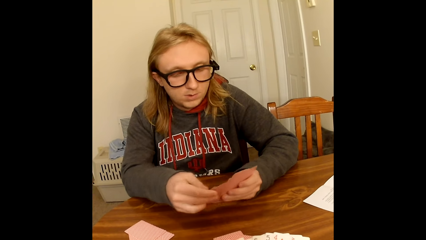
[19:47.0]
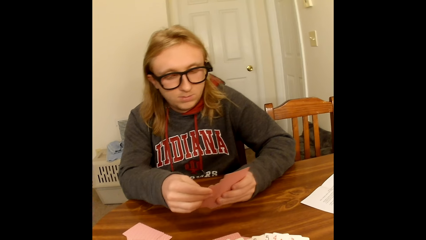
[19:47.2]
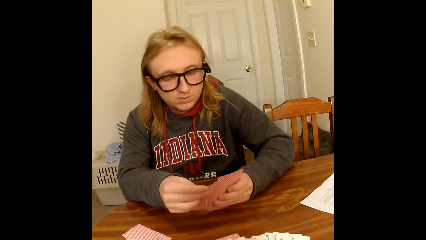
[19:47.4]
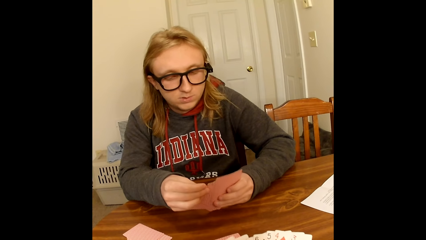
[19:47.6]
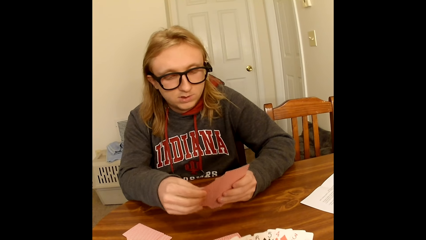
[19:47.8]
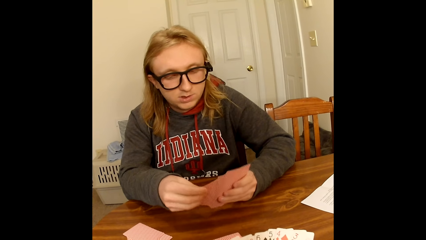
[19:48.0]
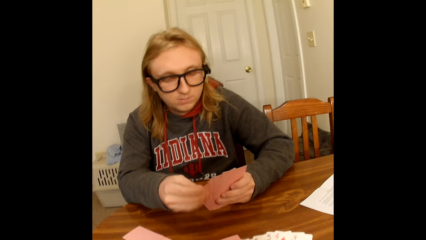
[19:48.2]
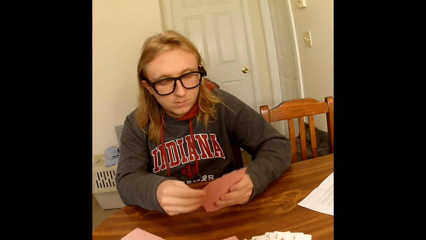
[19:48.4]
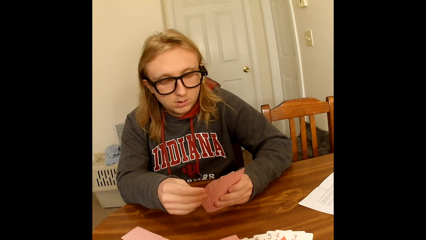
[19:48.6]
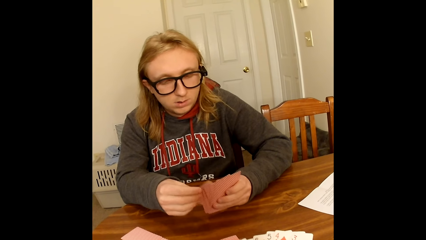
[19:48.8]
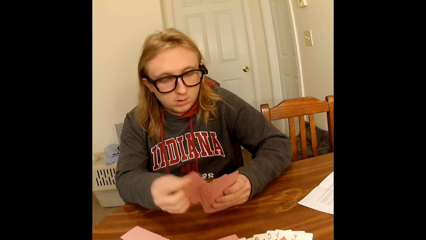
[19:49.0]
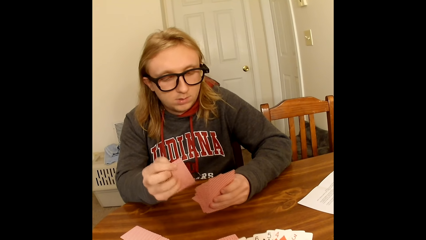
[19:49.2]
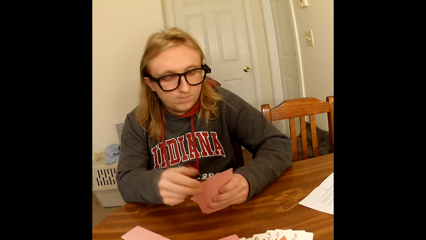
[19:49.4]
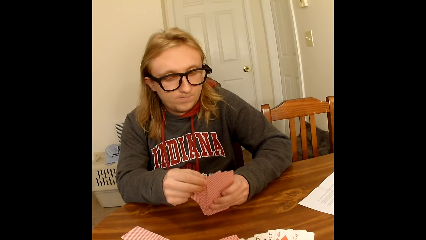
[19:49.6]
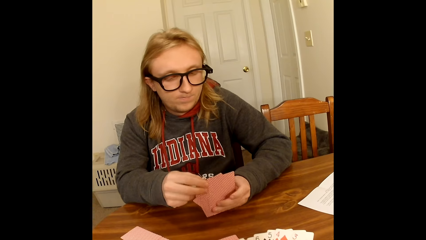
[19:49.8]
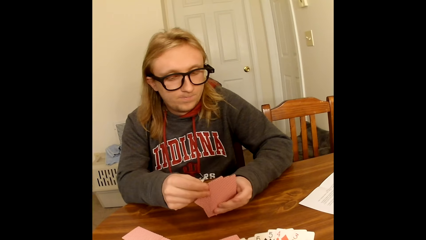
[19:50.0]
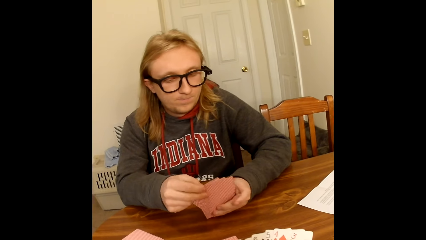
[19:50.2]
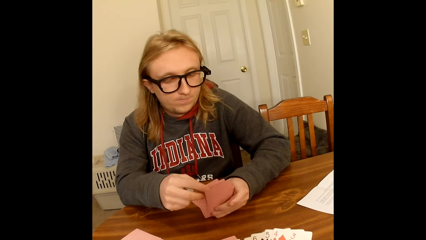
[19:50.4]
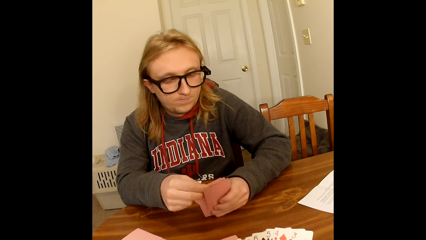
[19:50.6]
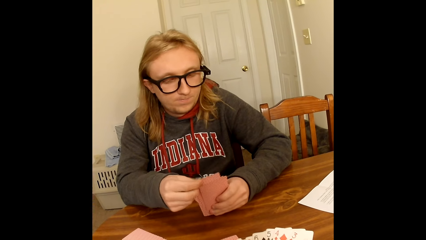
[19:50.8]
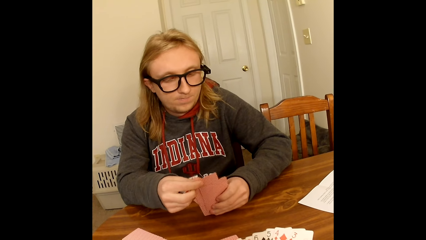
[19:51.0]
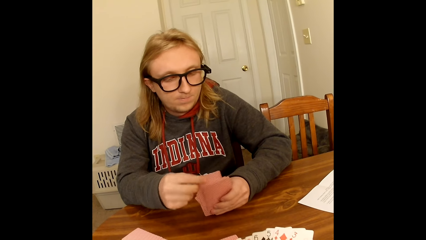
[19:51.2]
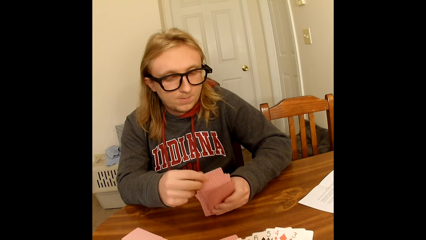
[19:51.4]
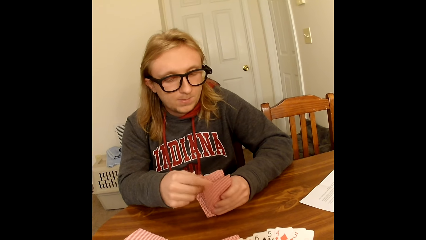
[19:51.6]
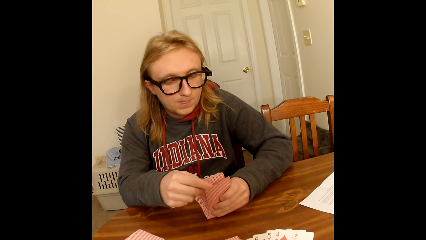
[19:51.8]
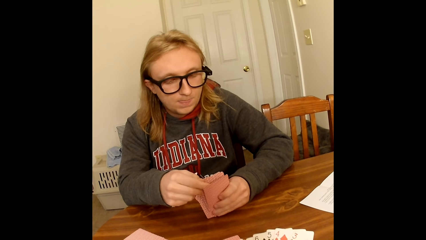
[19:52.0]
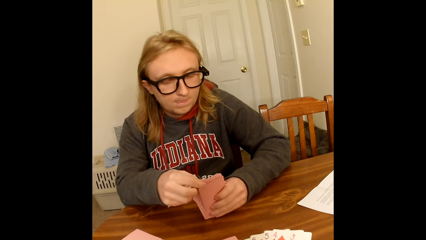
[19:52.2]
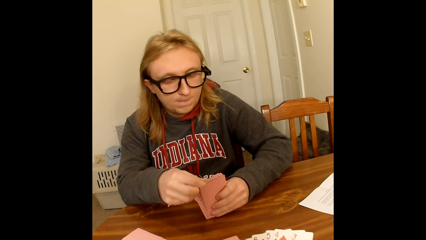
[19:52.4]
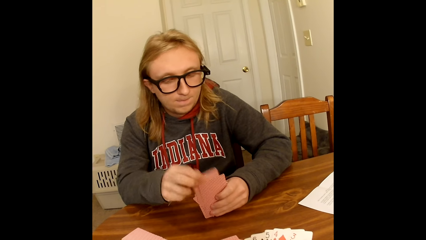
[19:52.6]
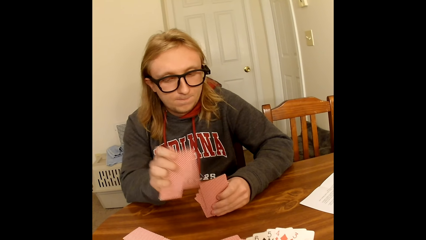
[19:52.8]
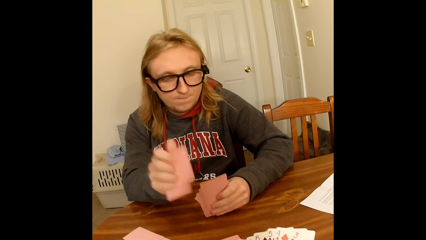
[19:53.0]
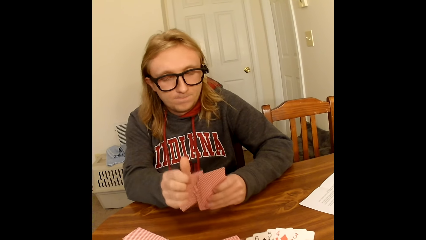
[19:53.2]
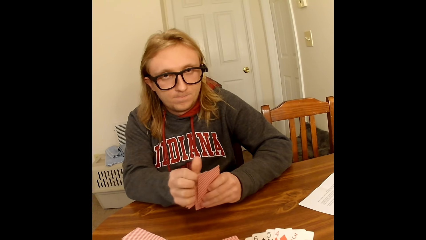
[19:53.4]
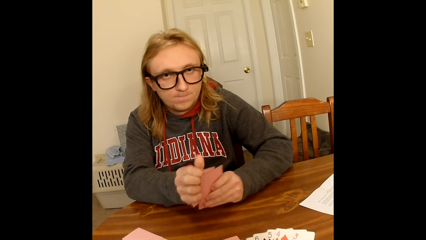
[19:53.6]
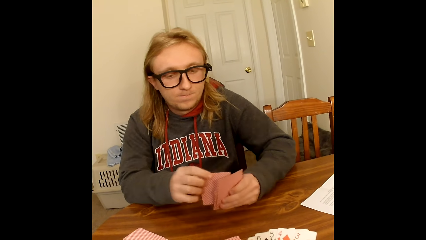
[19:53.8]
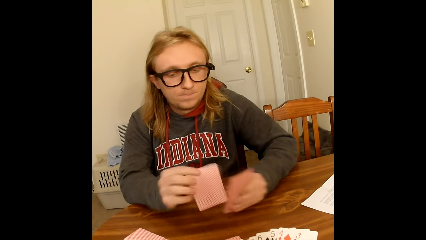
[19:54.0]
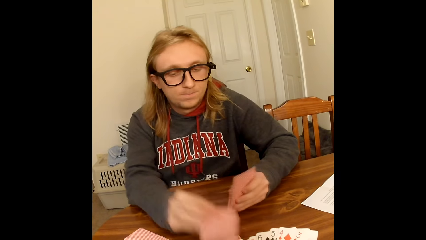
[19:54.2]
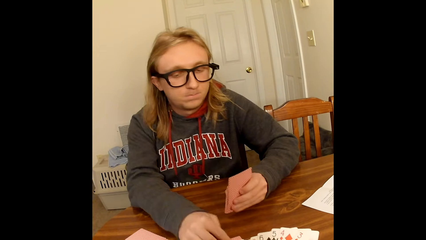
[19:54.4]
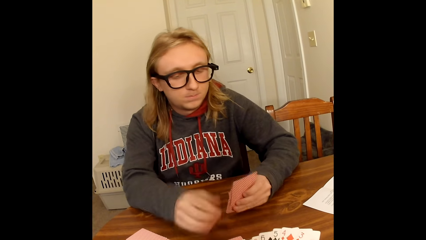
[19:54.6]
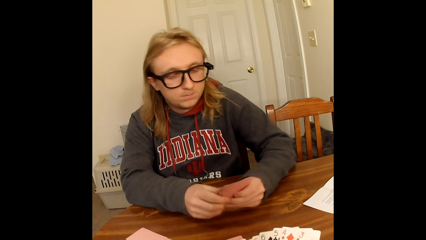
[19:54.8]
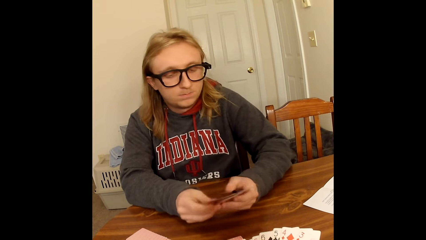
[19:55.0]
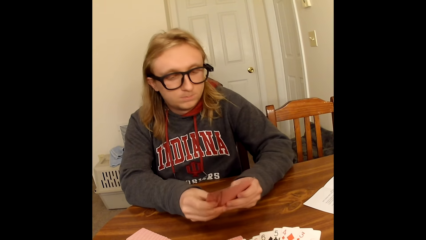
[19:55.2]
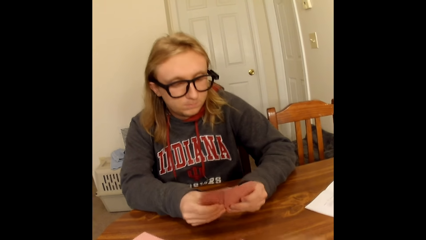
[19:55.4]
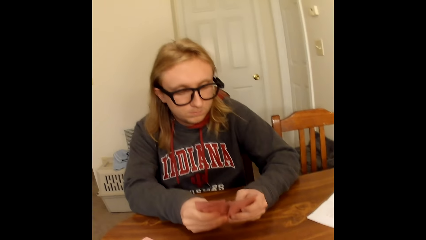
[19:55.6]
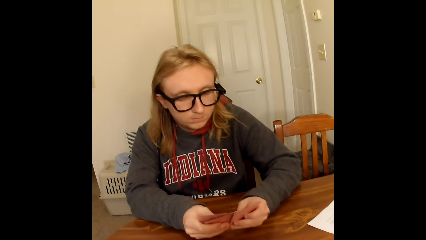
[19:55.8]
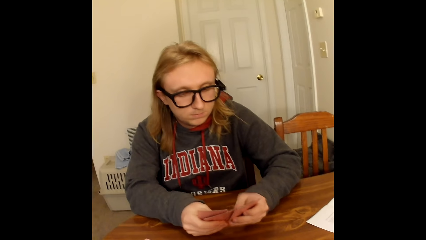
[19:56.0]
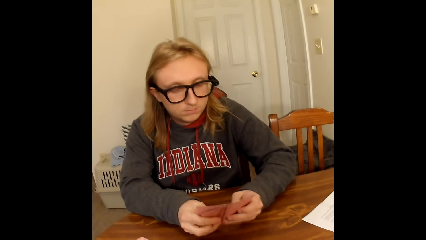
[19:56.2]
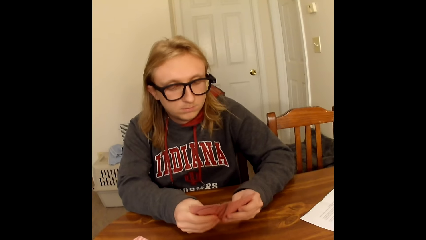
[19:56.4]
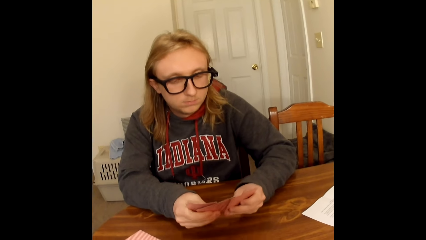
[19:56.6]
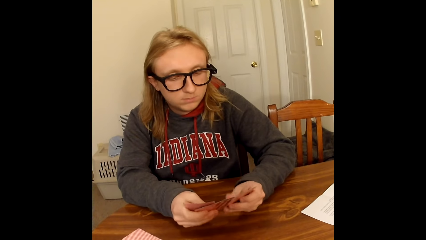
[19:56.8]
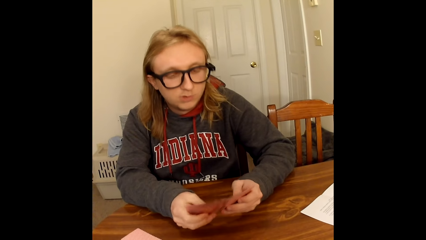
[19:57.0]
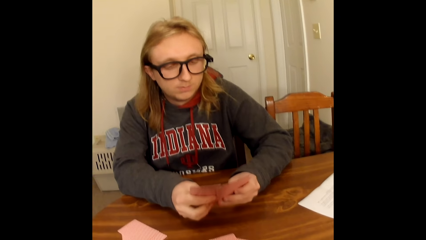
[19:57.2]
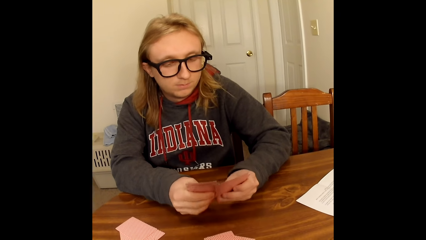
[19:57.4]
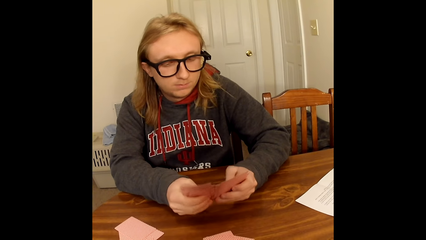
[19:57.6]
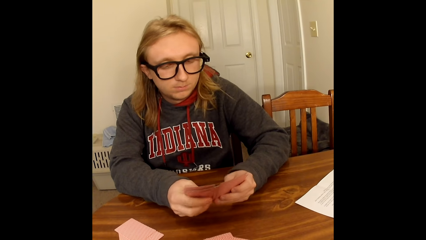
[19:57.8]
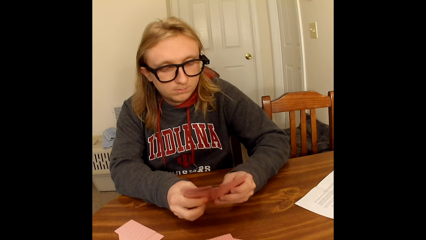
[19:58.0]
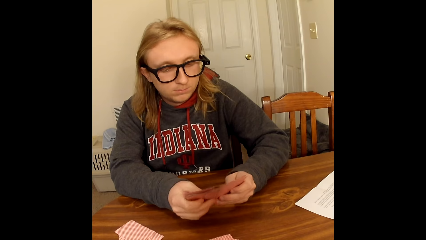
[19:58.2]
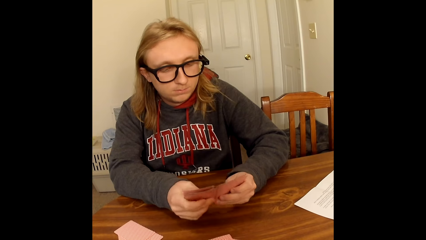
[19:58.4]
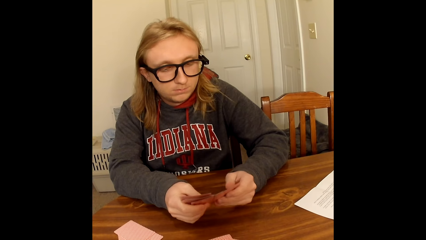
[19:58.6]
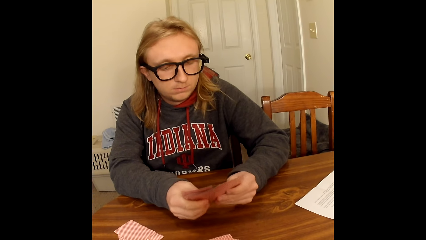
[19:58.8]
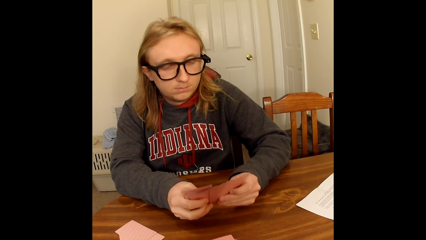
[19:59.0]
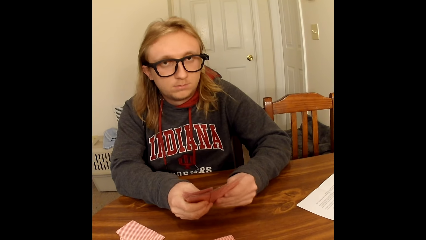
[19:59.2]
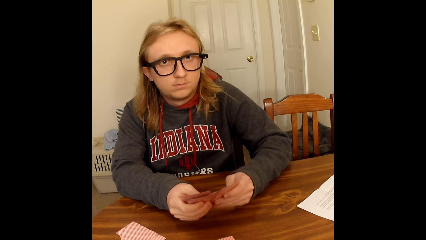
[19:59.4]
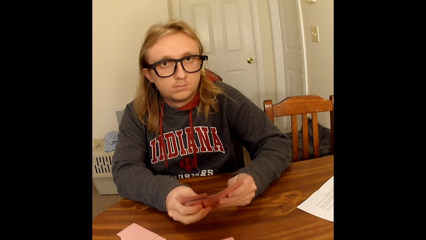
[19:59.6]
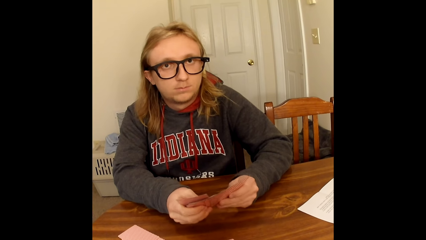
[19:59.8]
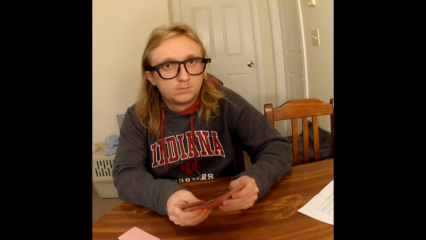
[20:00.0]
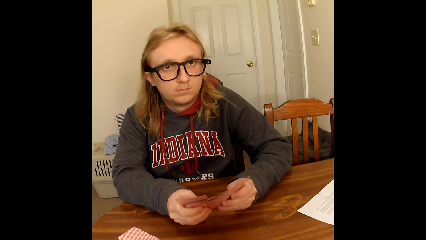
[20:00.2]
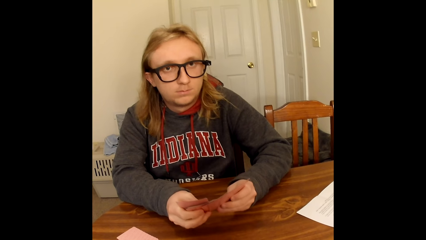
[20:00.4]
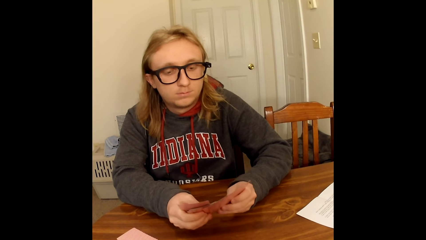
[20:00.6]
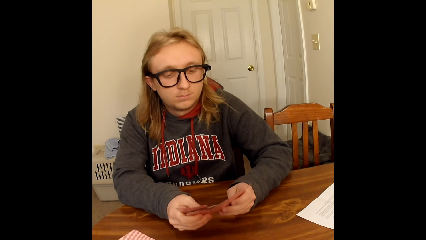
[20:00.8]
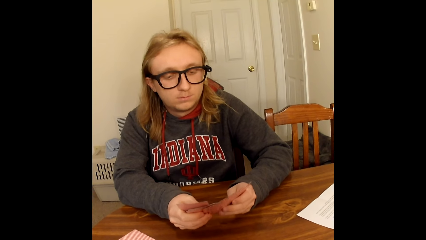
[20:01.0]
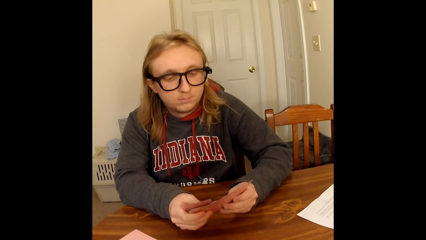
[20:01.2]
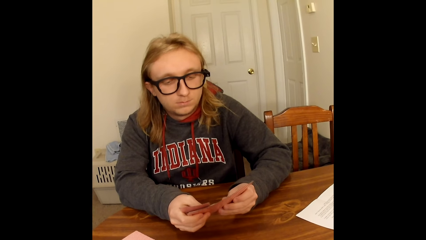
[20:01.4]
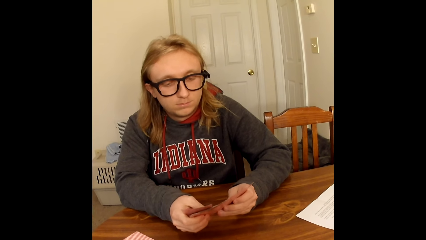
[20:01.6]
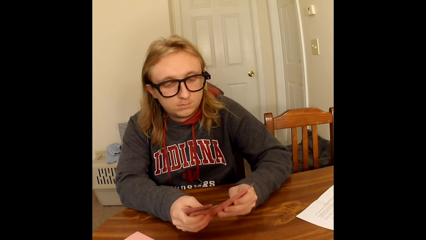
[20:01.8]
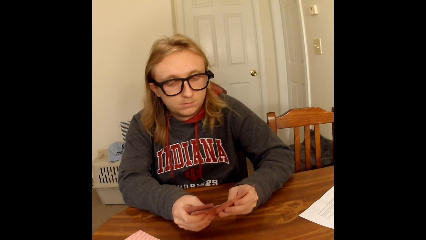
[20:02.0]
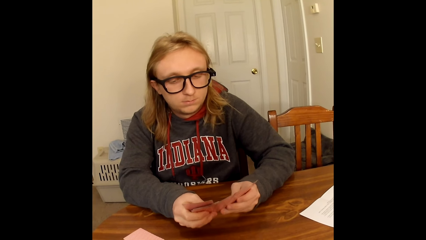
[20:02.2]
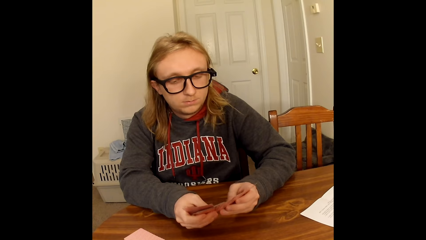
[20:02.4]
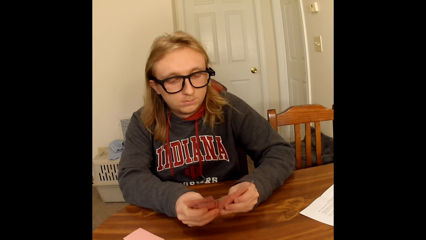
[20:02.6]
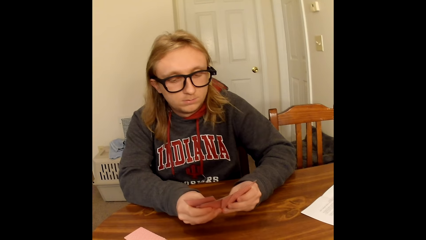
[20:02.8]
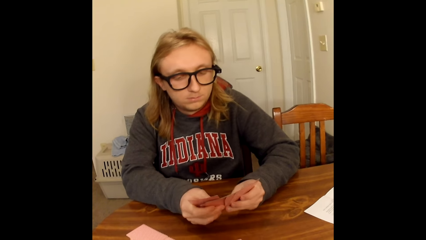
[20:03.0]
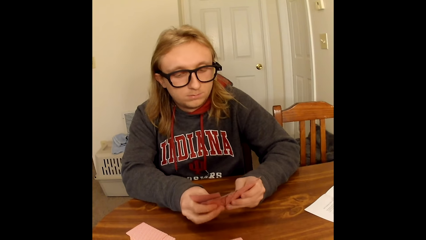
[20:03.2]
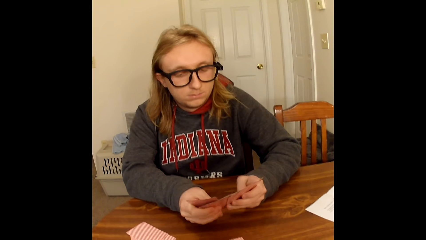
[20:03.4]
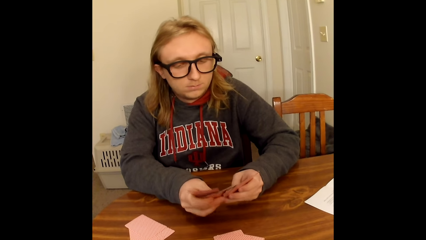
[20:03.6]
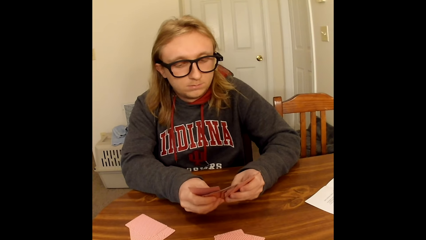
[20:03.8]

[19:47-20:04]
A man moves the cards. The man picks two cards with his right hand from the cards in his left hand and looks at the cards. The man picks the card, puts the card on the hand, and places two cards on the table with his right hand. The man looks at the cards, holds the cards in his right hand with both hands, shuffles the cards in his hands with his thumbs, and arranges the cards. The camera wearer converses. The man arranges the cards.
